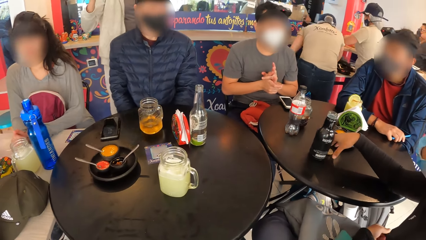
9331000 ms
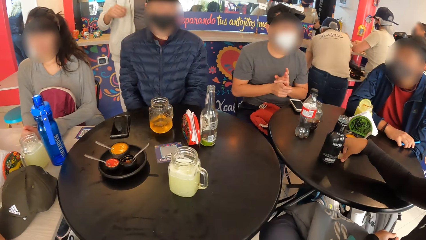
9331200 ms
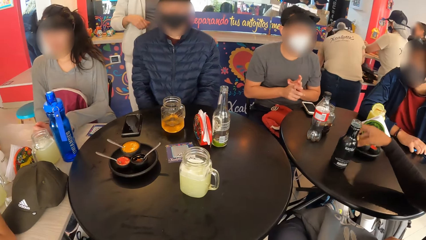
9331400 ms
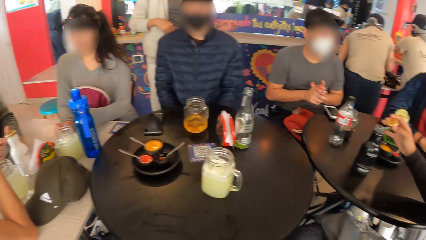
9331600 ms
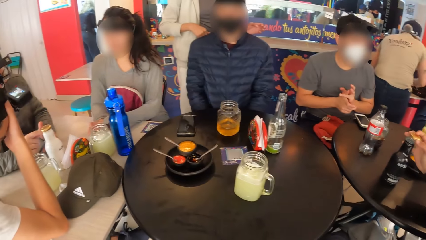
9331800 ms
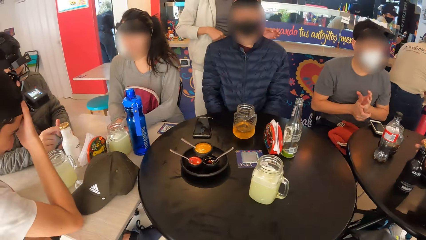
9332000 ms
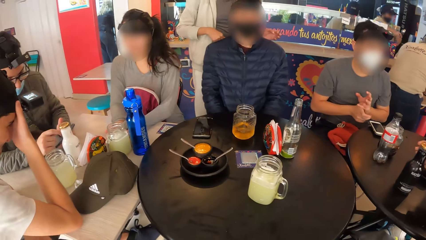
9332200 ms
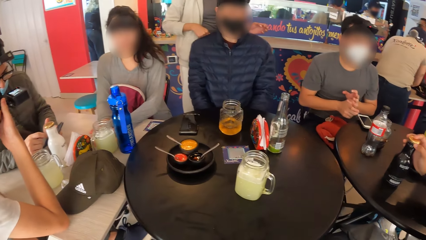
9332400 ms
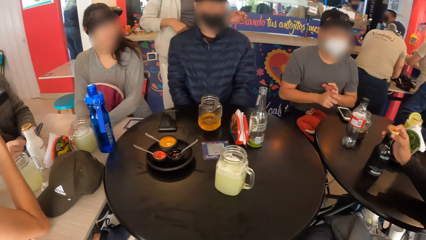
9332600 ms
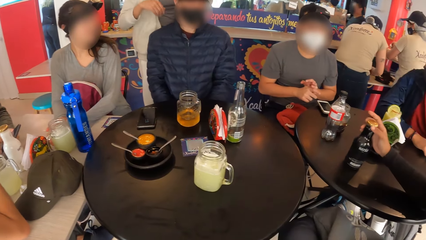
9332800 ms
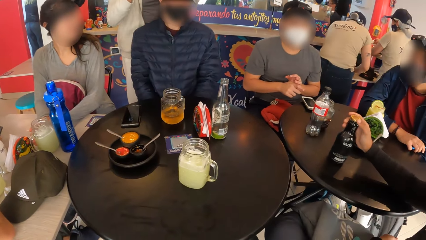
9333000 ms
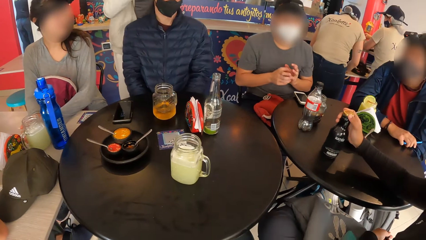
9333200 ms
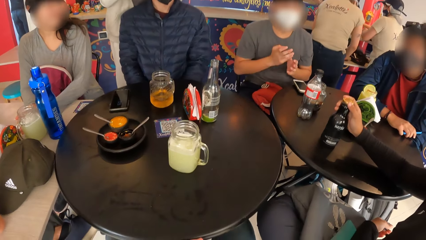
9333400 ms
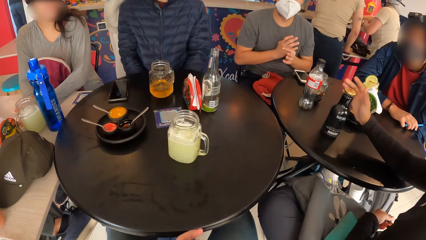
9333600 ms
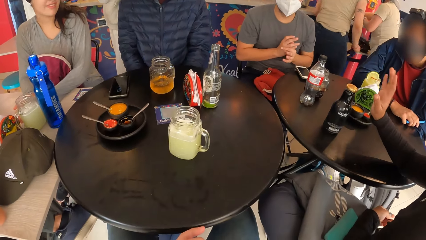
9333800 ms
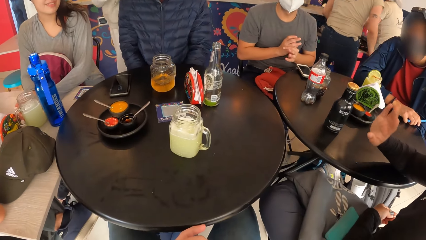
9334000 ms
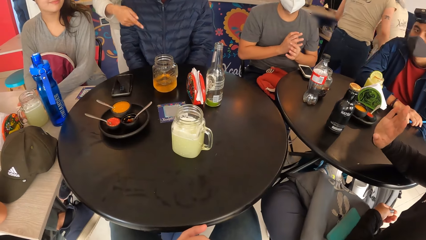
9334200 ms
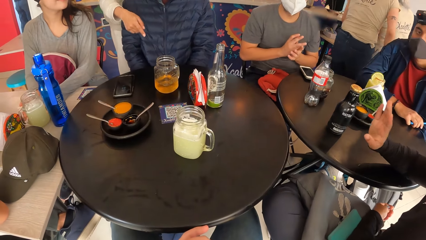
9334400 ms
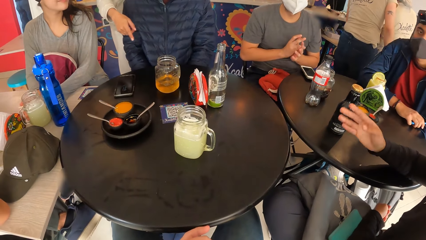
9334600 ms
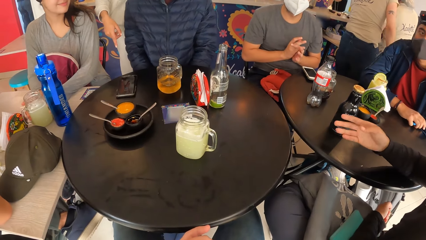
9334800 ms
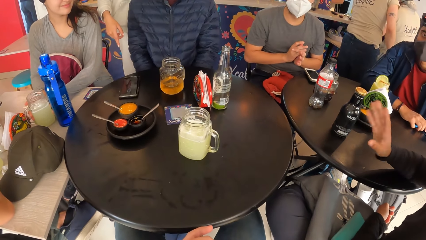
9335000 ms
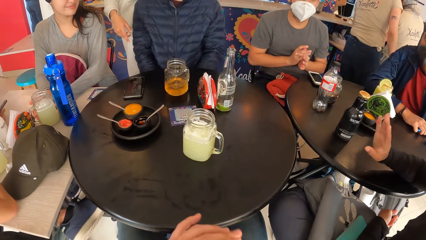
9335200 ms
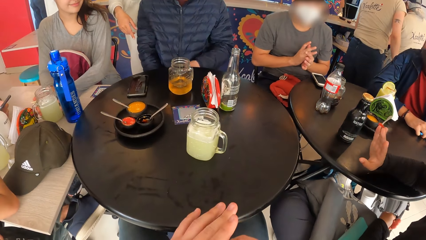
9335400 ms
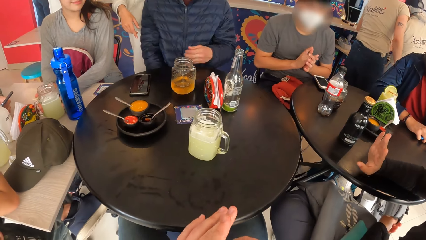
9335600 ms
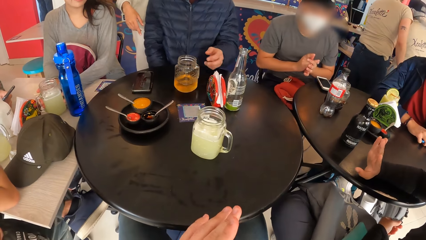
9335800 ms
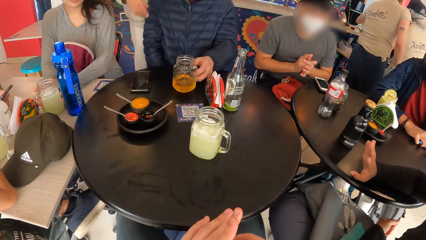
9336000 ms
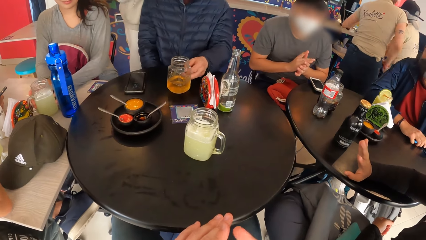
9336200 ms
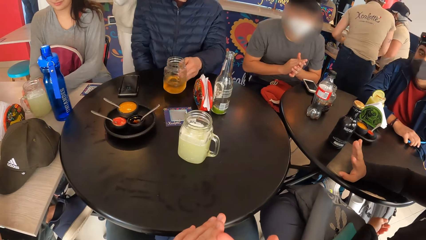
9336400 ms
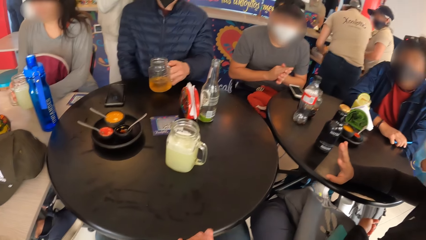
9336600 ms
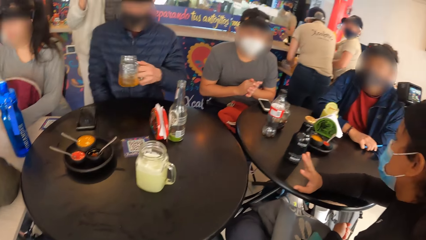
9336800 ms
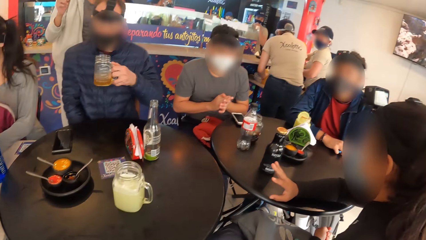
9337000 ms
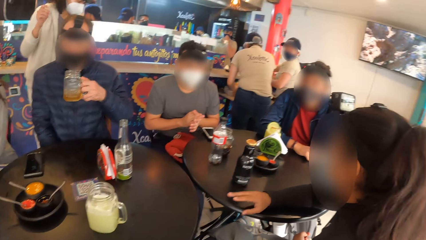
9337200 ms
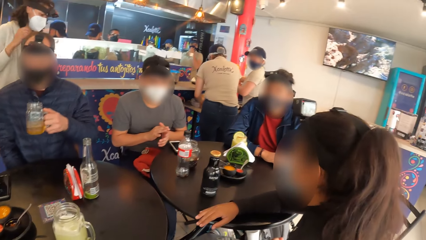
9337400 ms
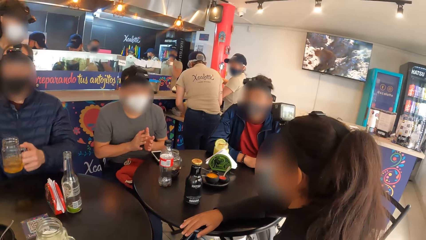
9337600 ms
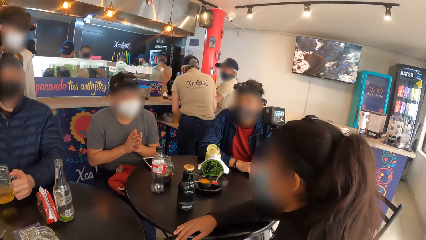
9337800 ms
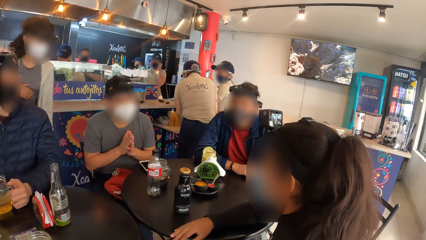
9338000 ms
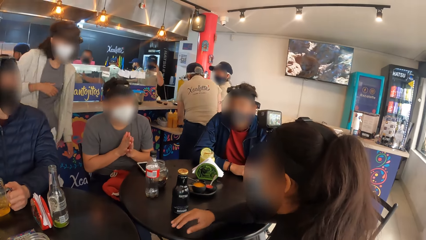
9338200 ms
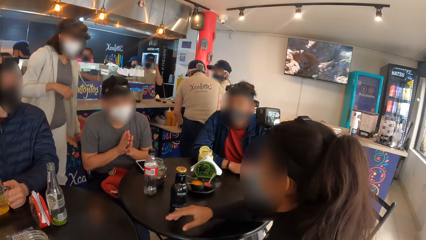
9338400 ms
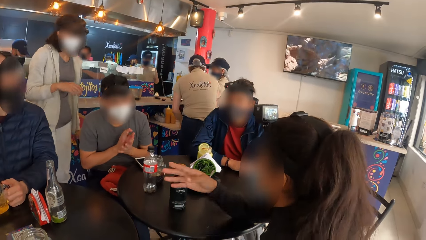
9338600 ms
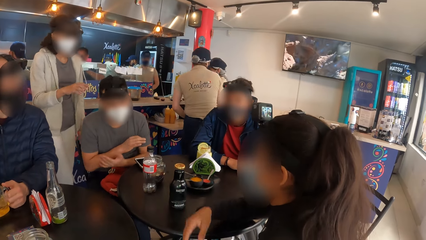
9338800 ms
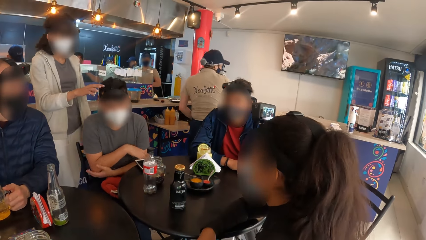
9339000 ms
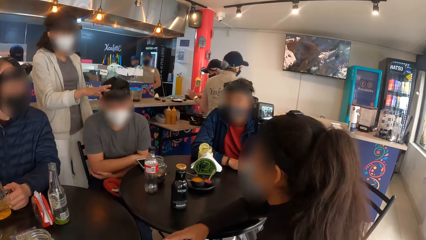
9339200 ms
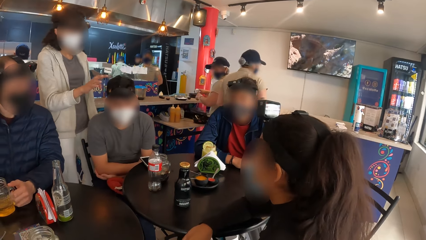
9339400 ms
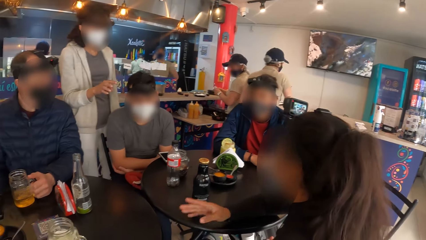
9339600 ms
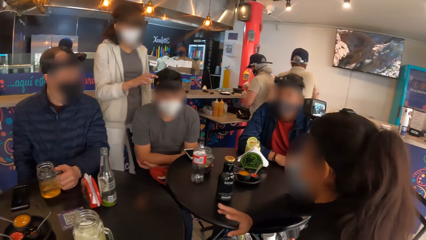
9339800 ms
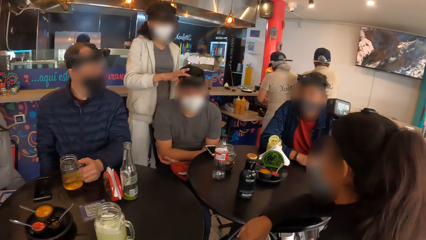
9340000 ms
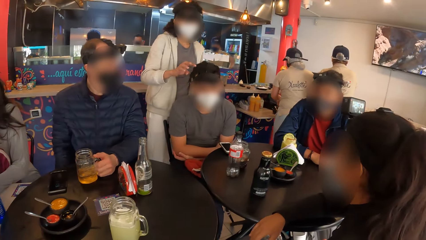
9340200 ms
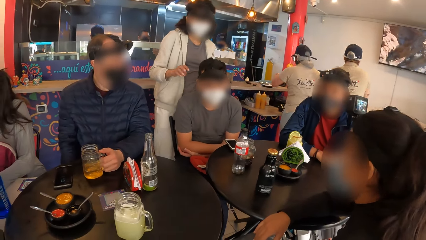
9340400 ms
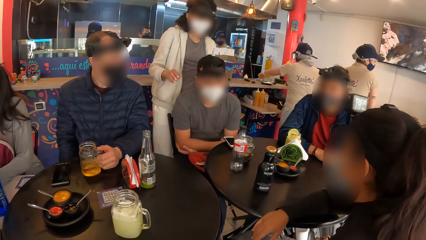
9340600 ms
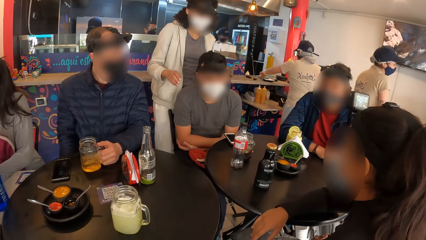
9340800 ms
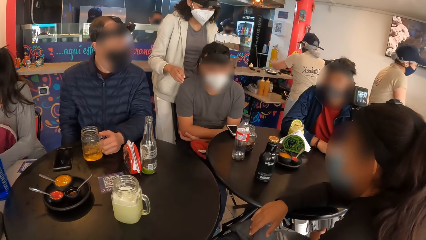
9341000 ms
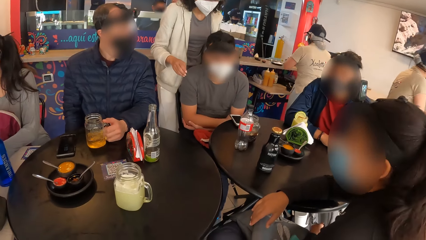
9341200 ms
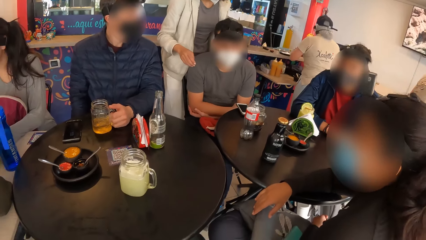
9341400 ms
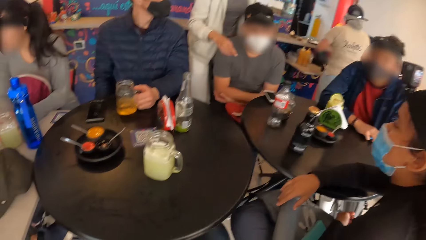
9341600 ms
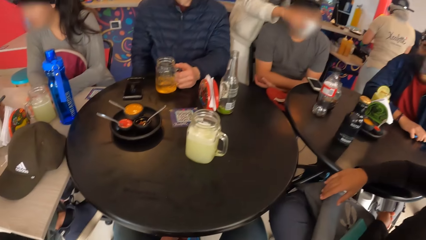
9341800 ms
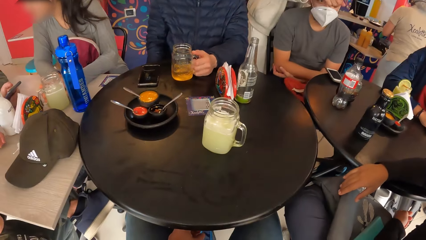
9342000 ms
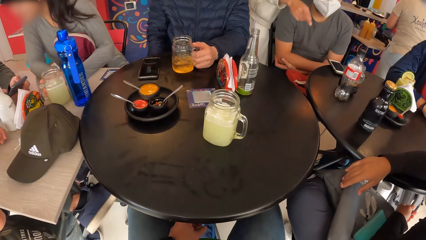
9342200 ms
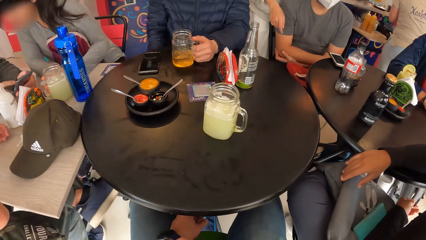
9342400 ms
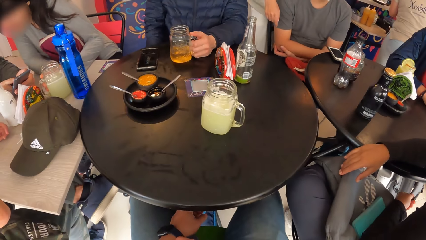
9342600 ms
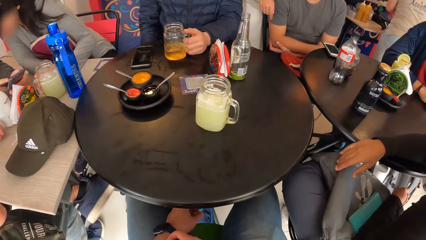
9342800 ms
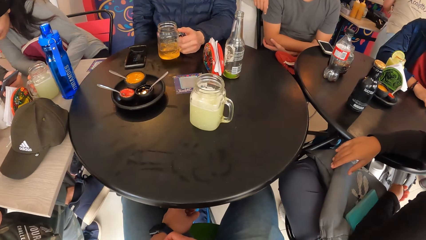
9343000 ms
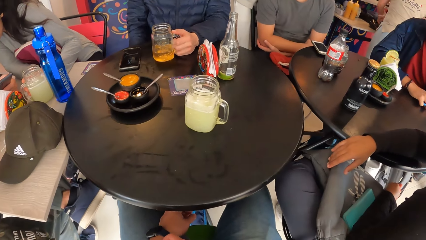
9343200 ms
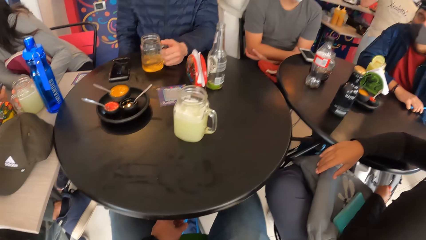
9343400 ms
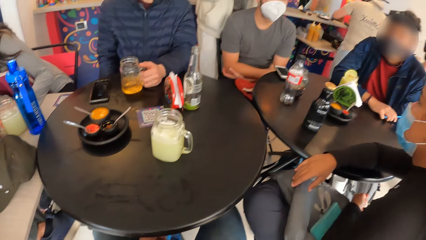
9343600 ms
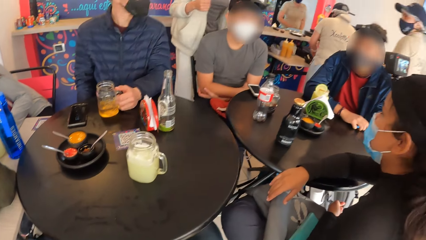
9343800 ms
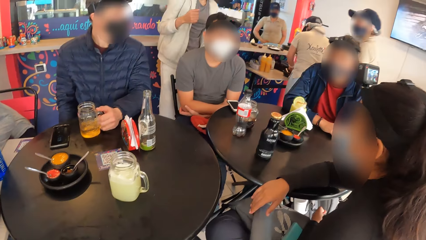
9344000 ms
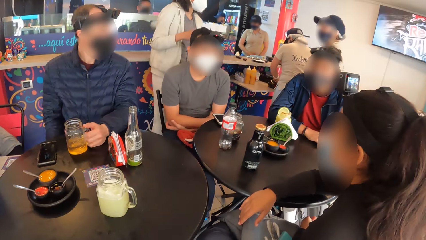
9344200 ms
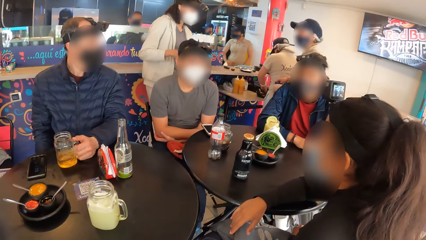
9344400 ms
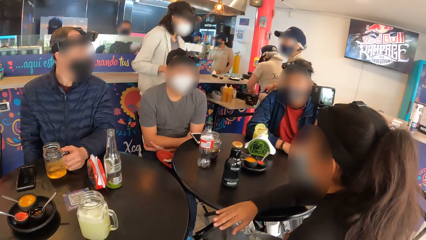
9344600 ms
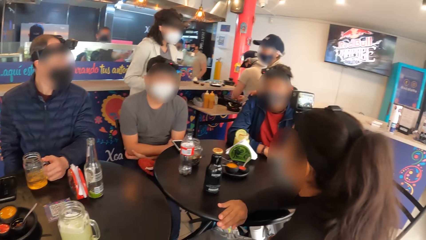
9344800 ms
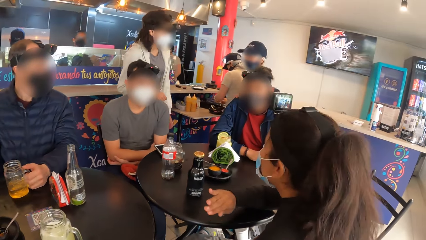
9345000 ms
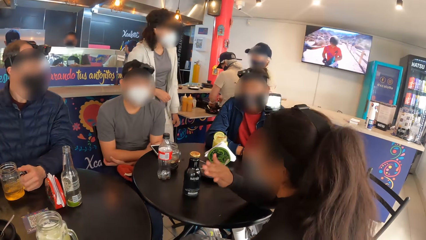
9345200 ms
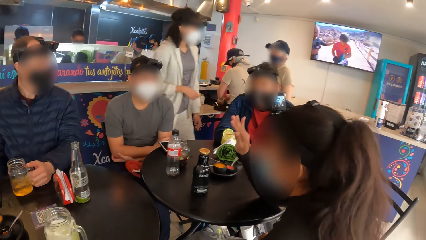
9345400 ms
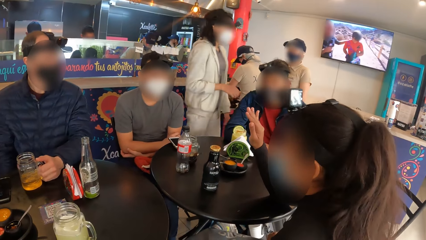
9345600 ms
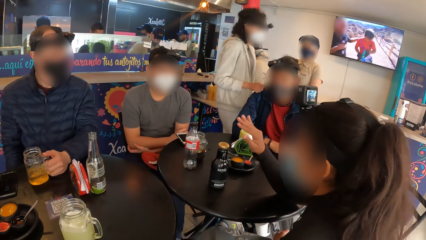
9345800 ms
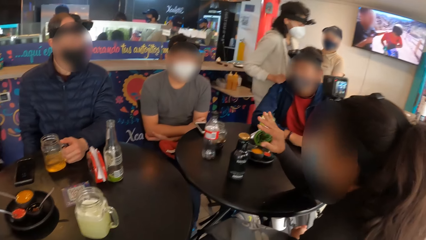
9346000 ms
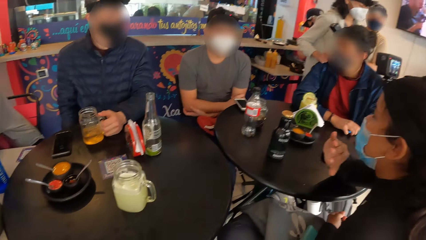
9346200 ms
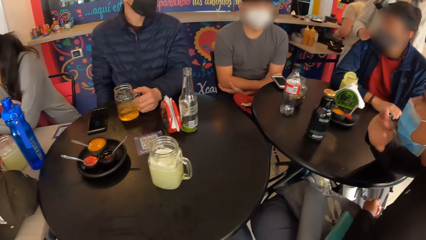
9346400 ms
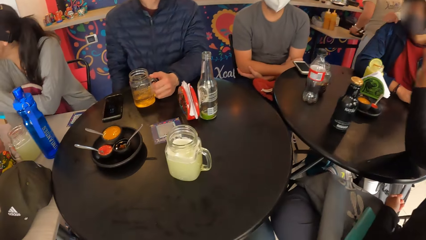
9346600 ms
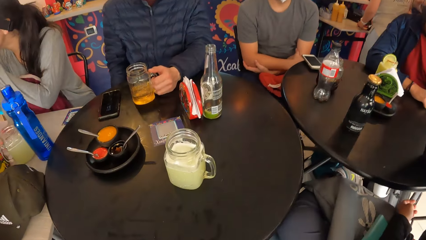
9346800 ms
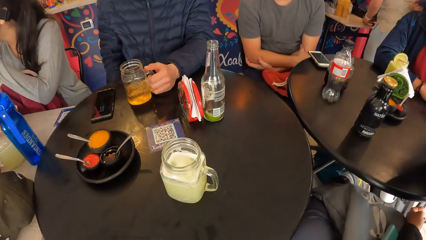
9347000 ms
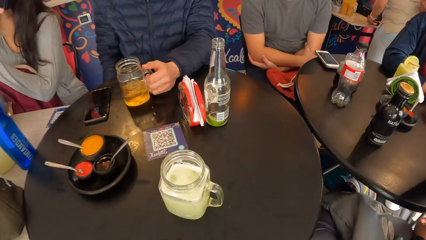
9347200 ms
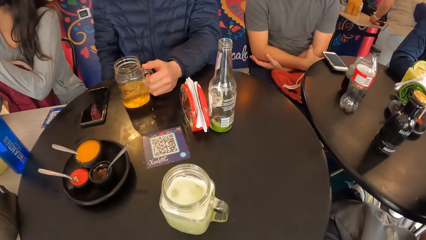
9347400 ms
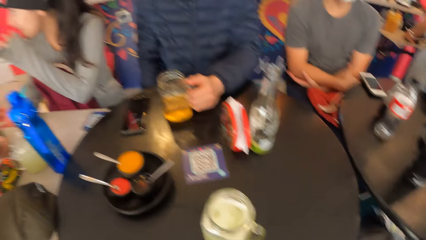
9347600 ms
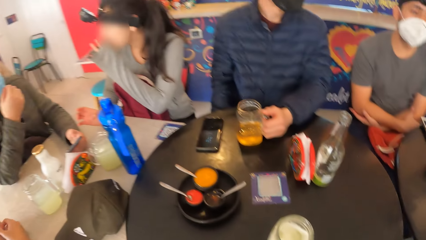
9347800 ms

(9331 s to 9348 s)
A woman picks the lid from the table with her right hand and covers the bottle on the table with the lid in her right hand. A man picks the cup from the table with his left hand. The man drops the cup on the table with his left hand. Another woman touches the camera on another man's head with her right hand. The camera wearer looks around.
